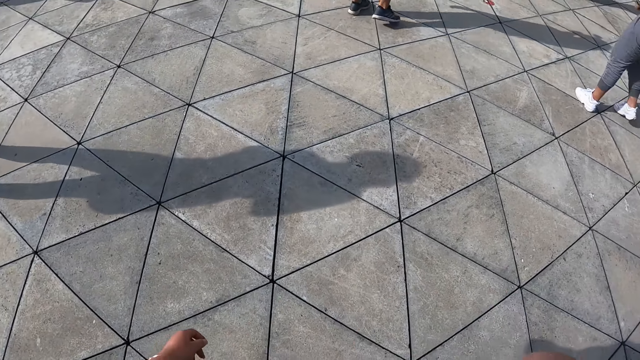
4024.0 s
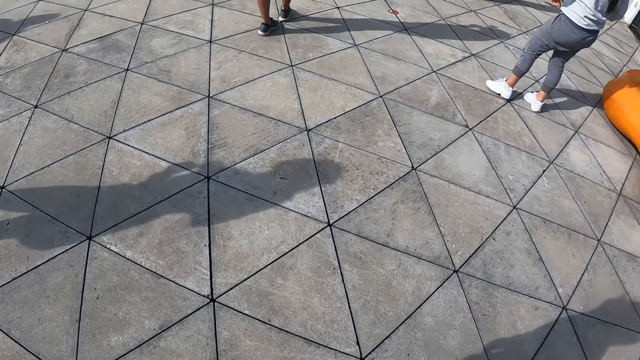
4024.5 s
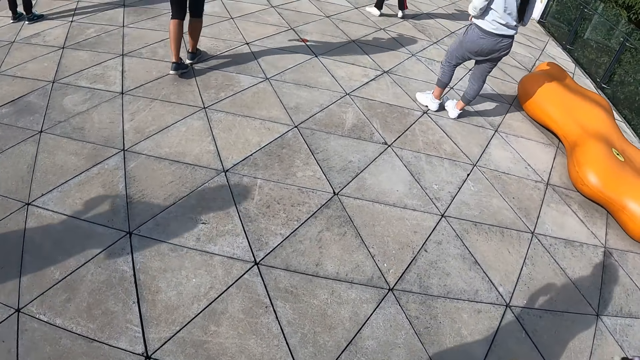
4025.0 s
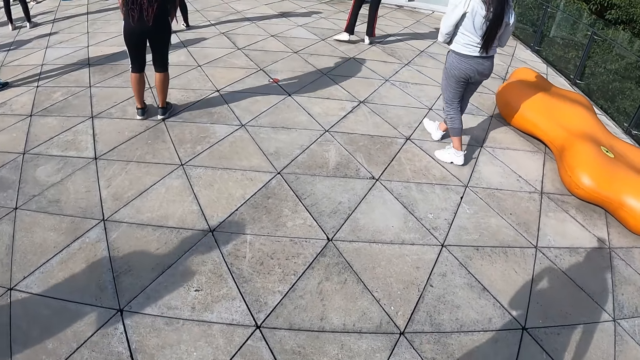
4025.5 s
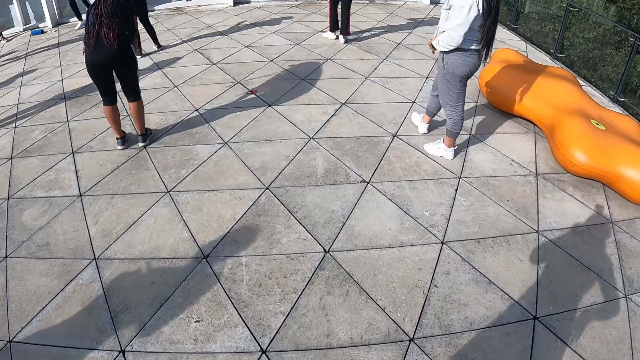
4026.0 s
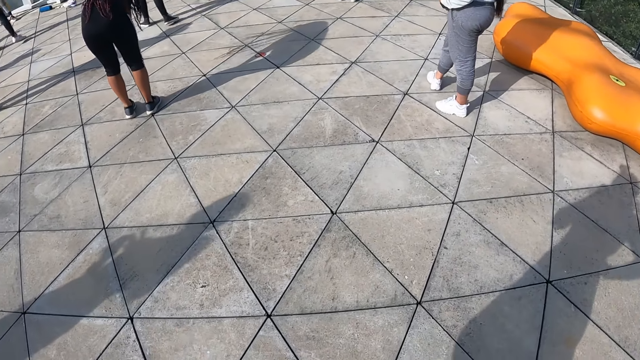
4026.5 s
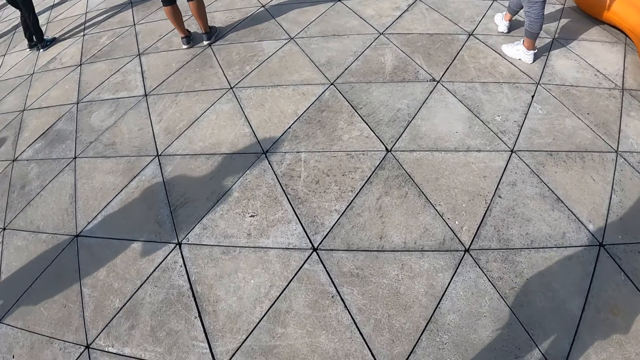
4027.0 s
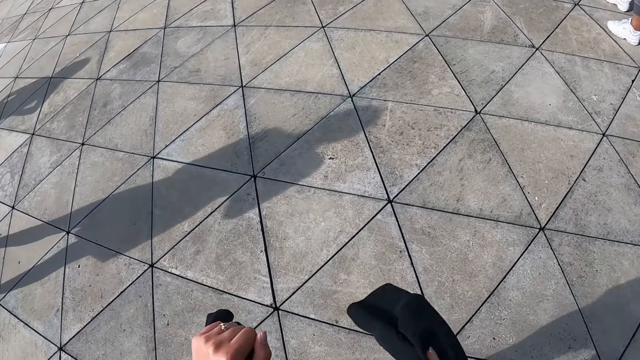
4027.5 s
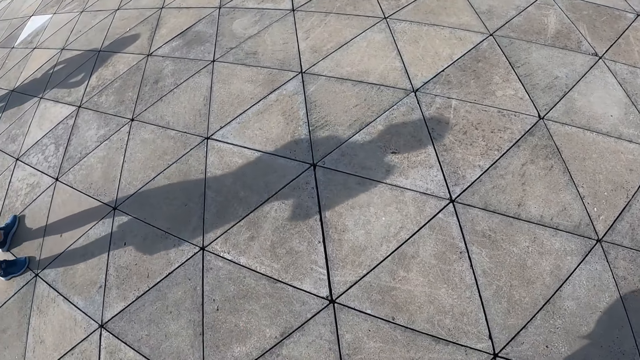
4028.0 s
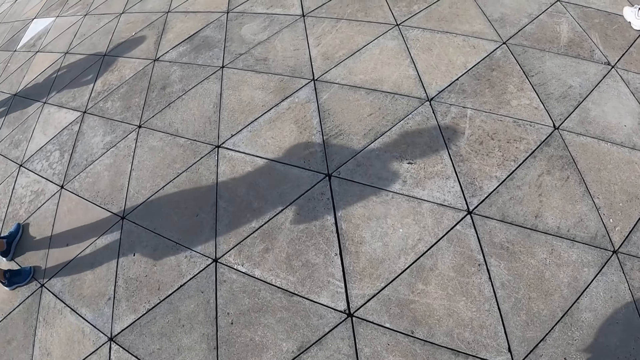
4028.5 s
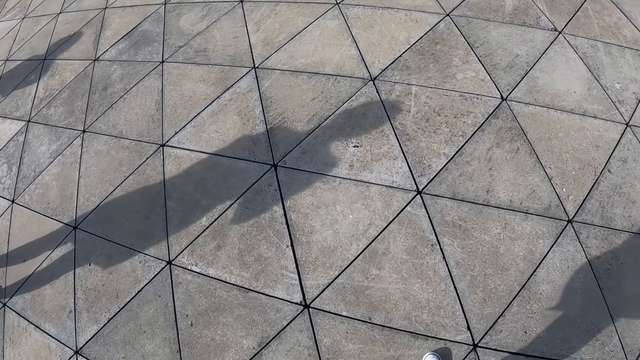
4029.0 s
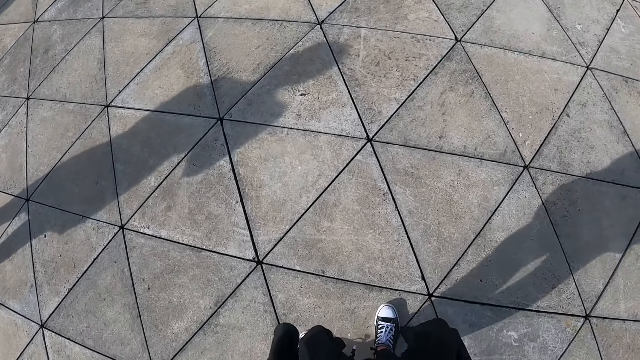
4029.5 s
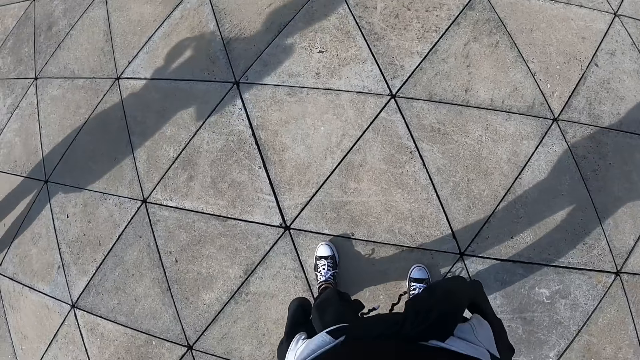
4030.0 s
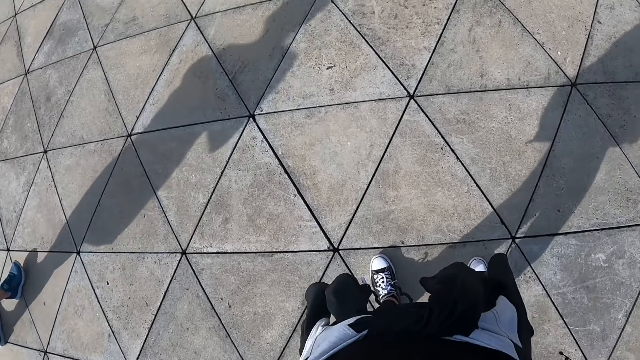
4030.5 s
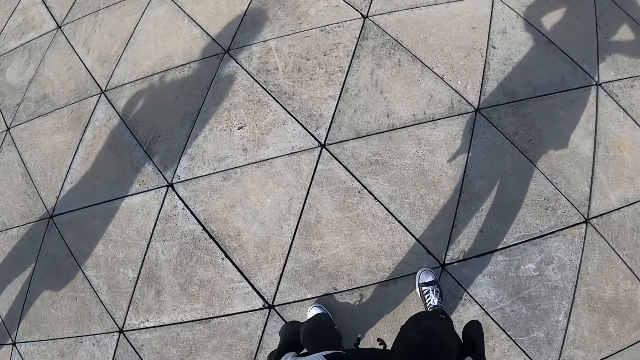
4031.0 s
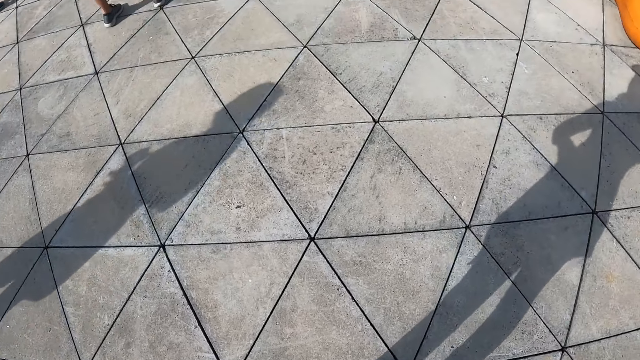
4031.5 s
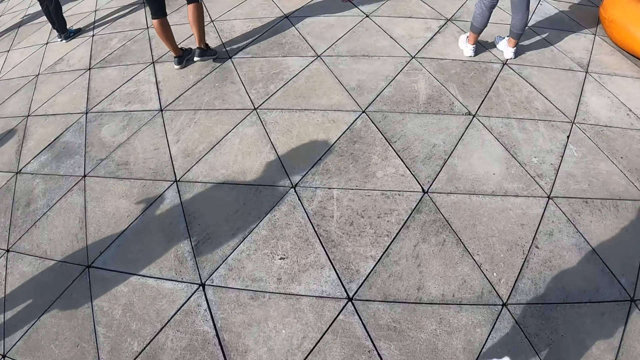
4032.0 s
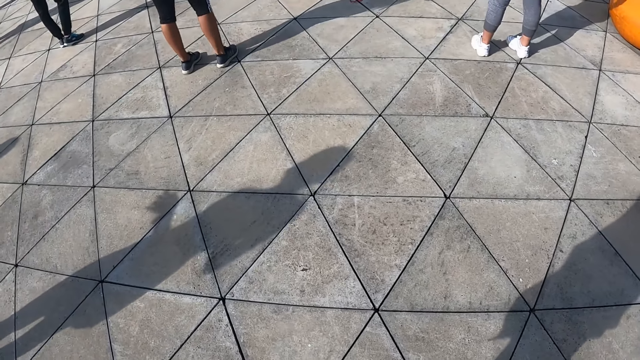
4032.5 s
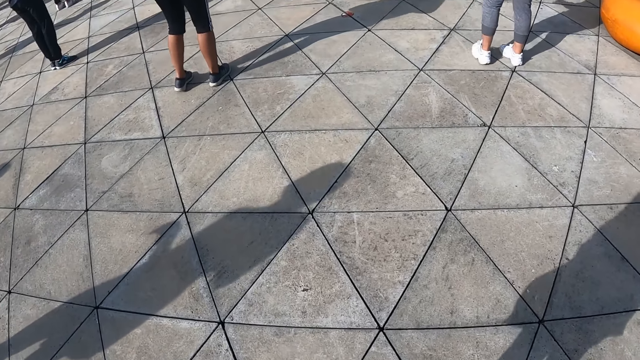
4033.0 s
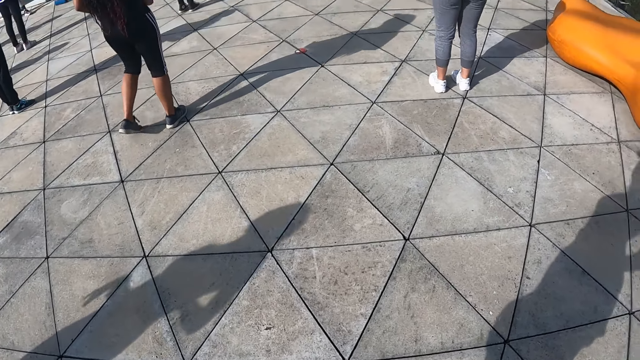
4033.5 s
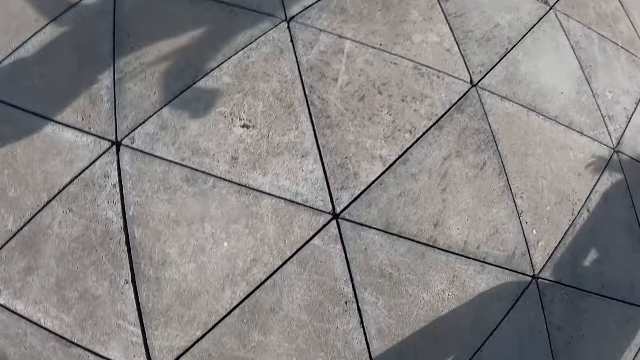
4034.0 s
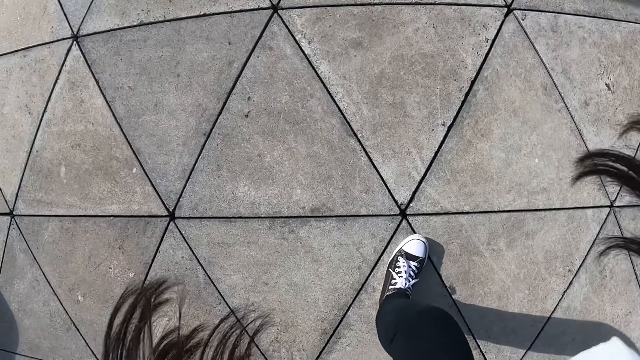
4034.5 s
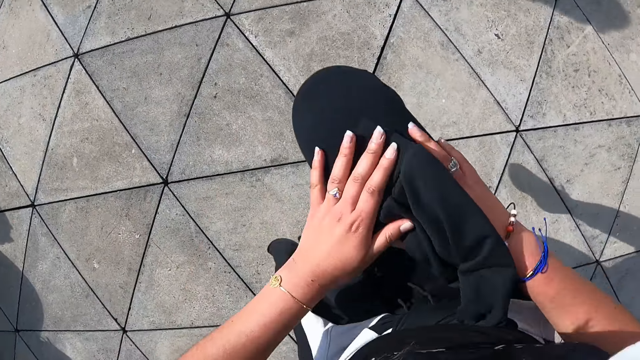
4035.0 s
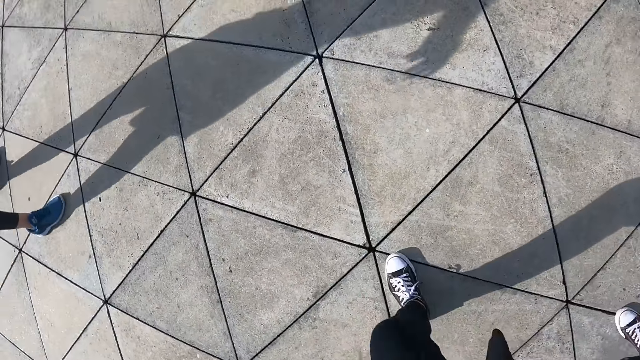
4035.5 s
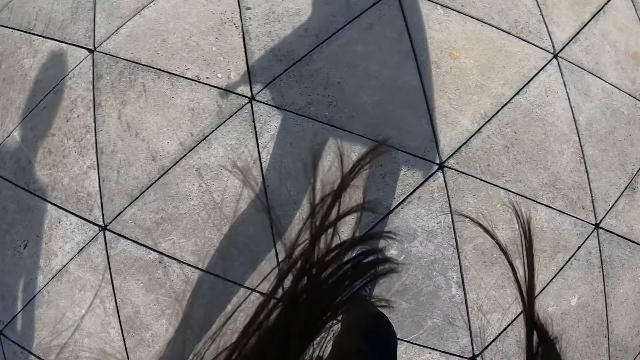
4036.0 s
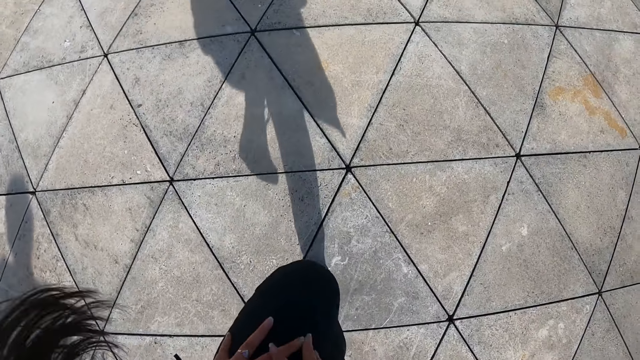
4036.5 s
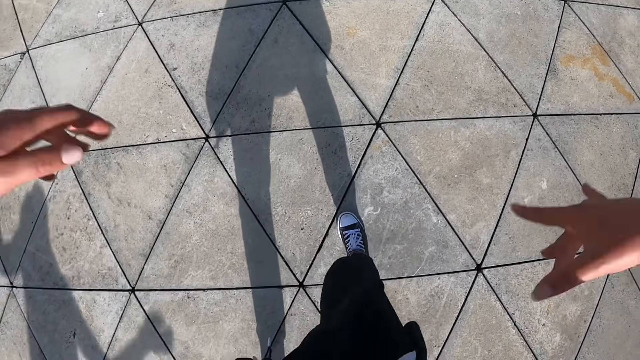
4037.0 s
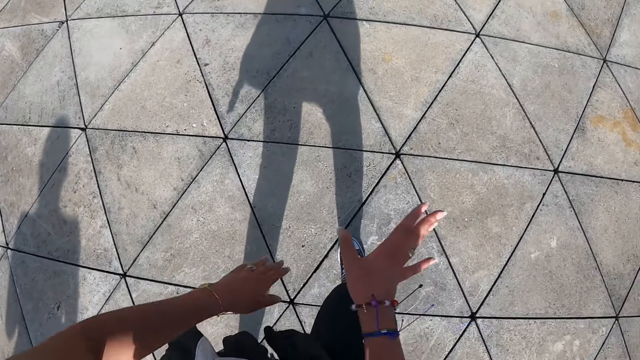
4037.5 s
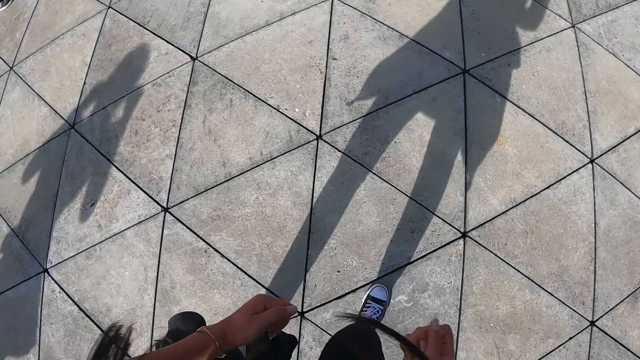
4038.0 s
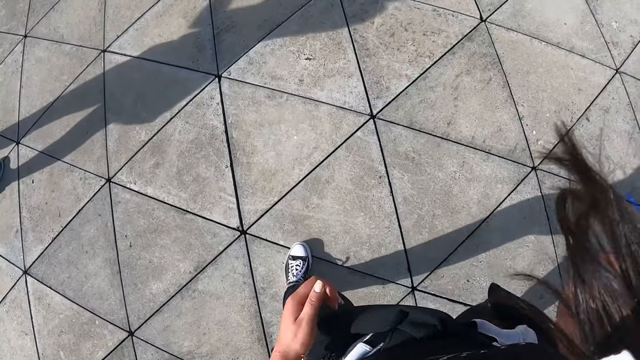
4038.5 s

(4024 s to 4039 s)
The camera wearer moves his hands. He looks at the colleagues. He moves steps. He exercises with the colleagues.

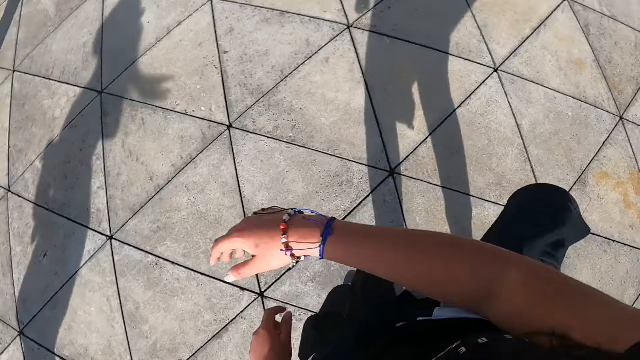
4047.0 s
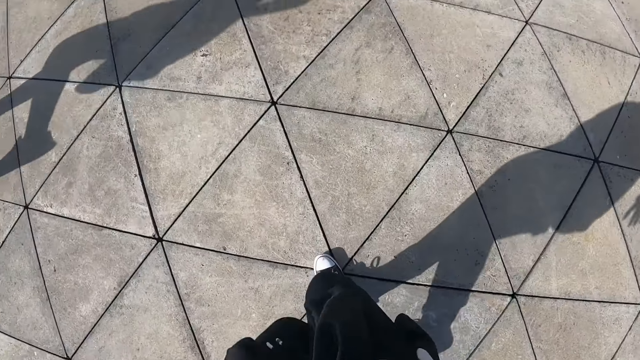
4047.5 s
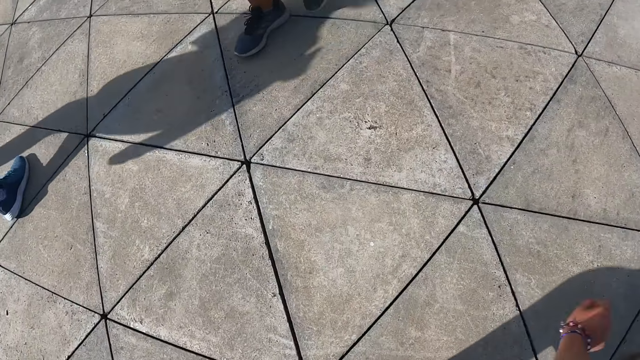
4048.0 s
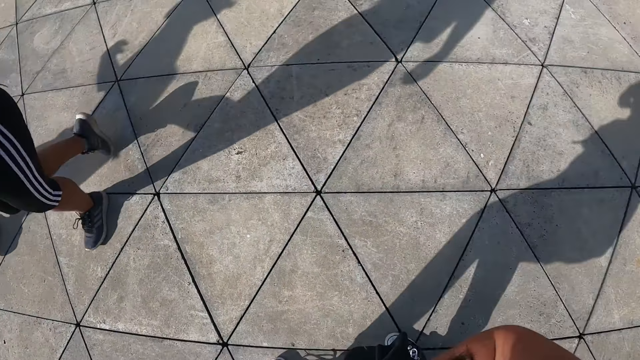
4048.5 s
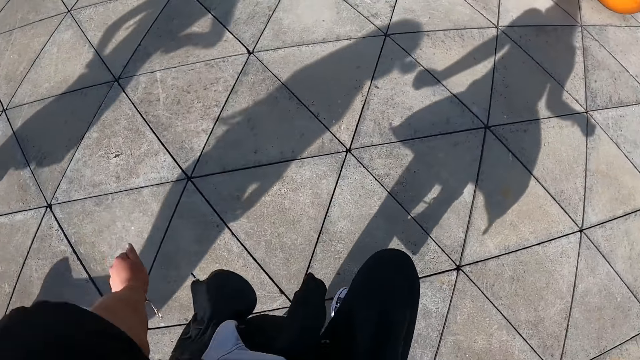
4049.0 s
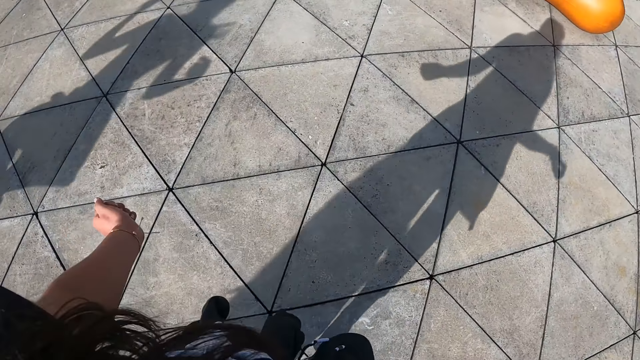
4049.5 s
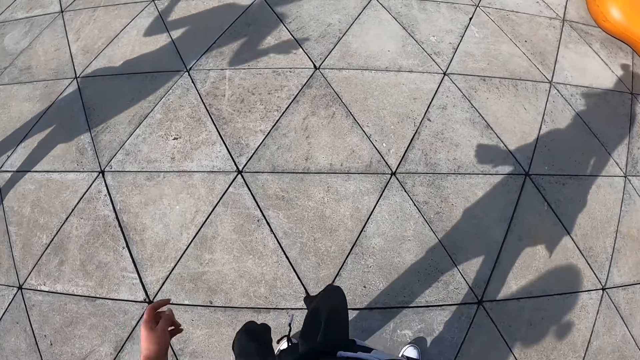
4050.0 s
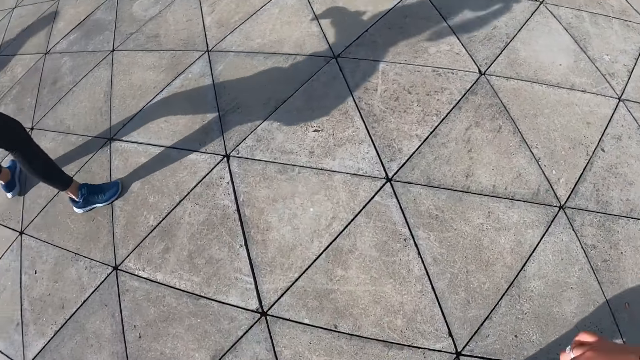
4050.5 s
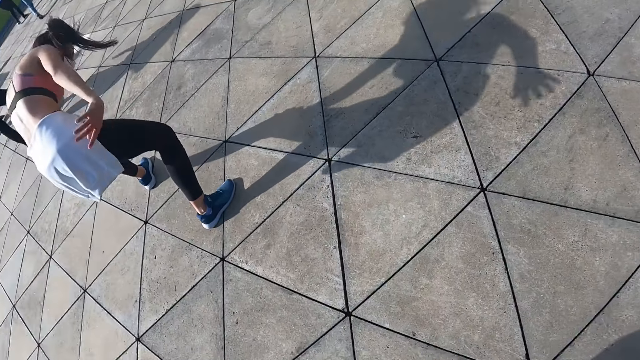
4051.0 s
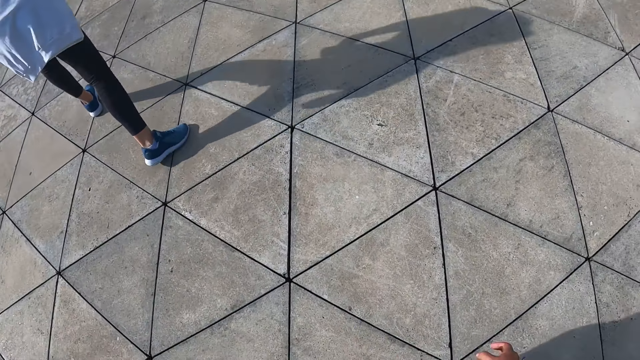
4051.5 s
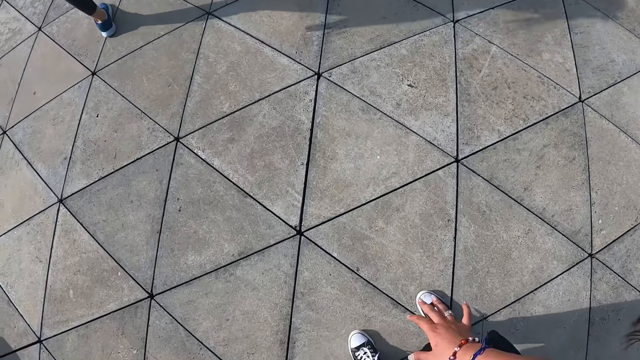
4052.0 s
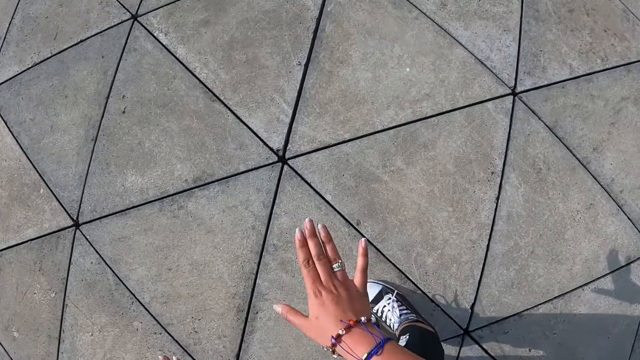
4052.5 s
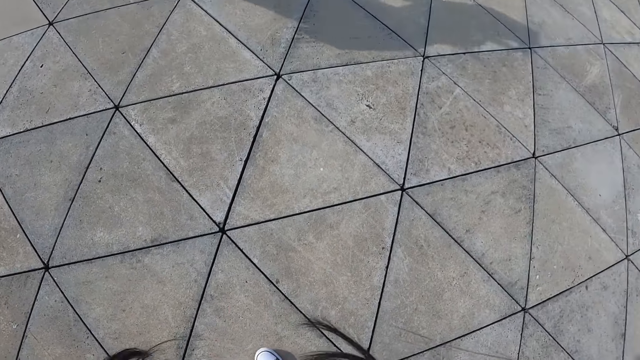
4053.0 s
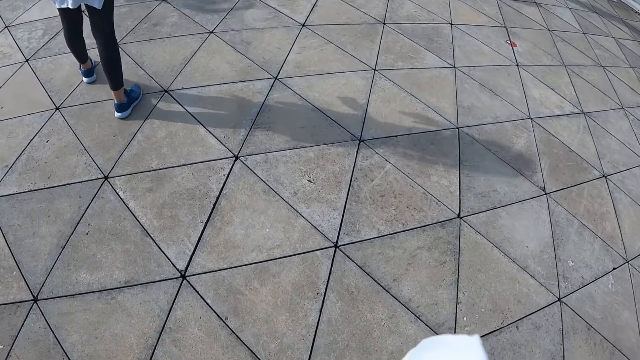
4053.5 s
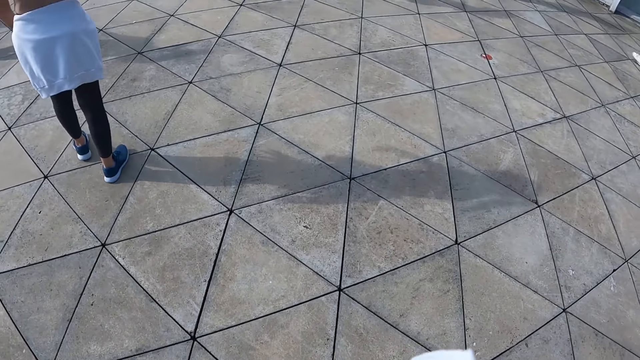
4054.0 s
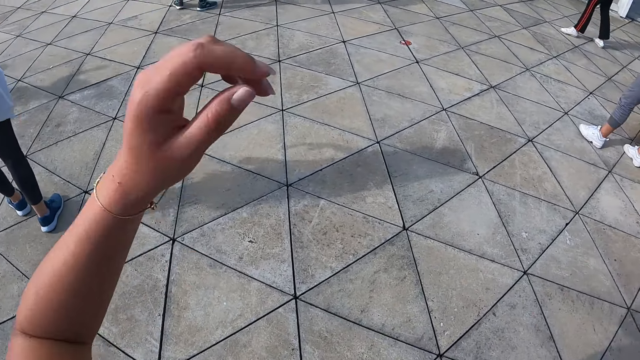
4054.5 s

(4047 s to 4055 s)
A woman walks past the camera wearer. Another woman walks beside the camera wearer. The camera wearer touches the floor. They look at the floor. They move the left hand.
